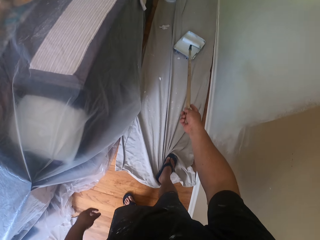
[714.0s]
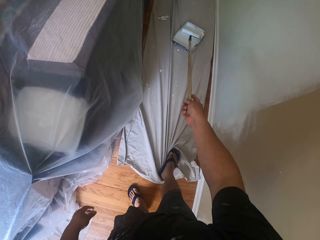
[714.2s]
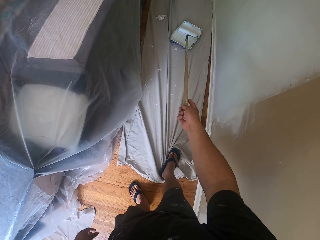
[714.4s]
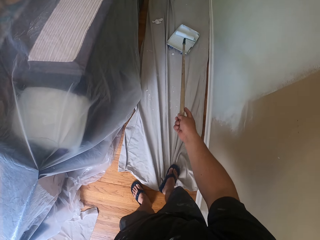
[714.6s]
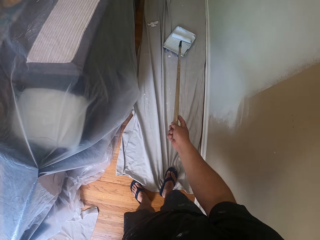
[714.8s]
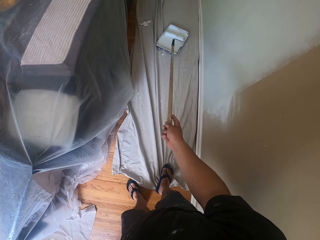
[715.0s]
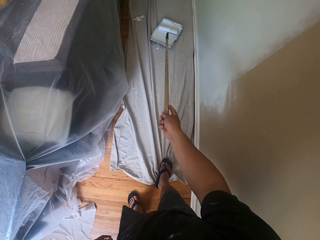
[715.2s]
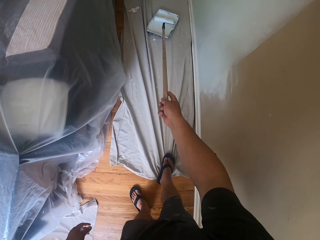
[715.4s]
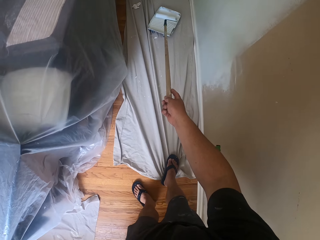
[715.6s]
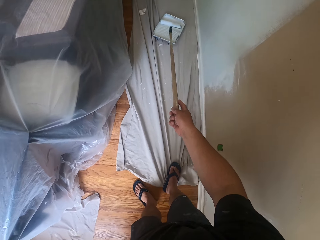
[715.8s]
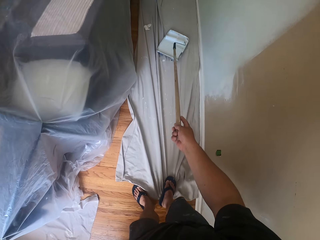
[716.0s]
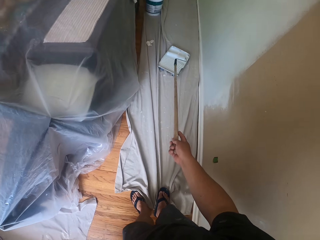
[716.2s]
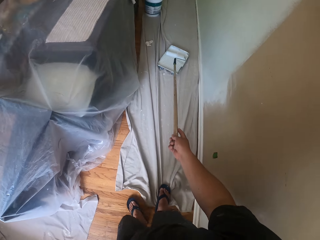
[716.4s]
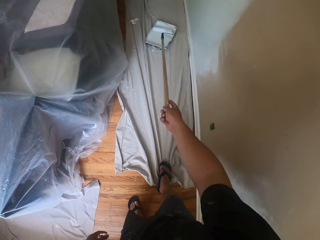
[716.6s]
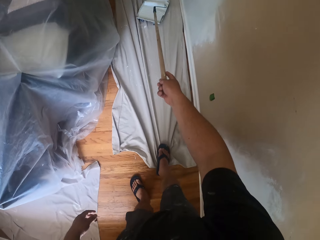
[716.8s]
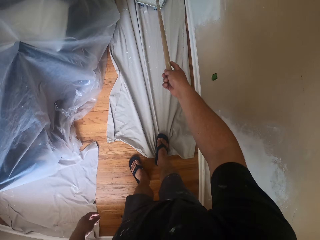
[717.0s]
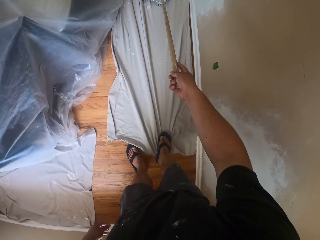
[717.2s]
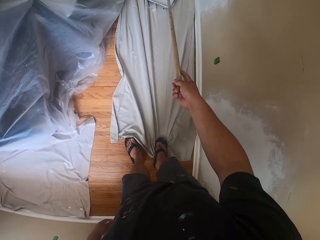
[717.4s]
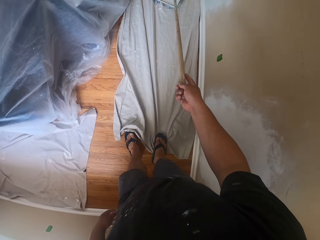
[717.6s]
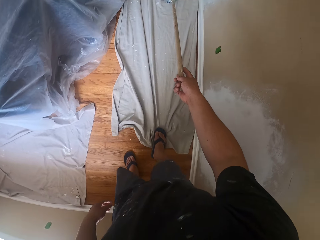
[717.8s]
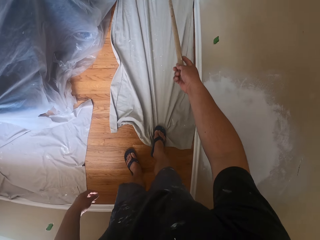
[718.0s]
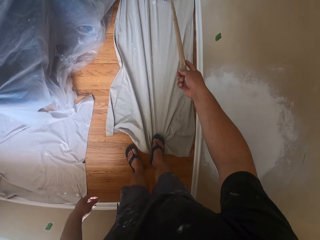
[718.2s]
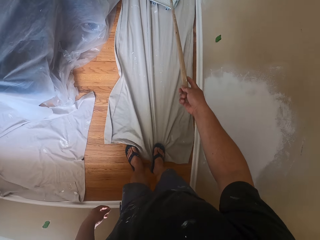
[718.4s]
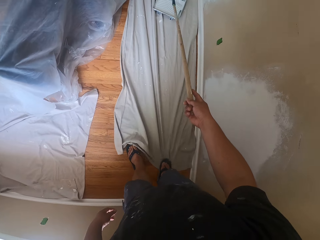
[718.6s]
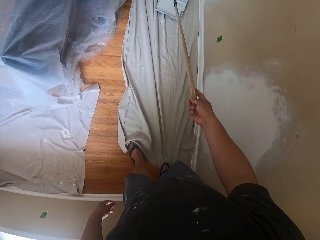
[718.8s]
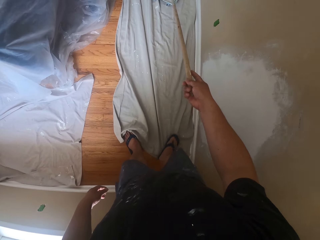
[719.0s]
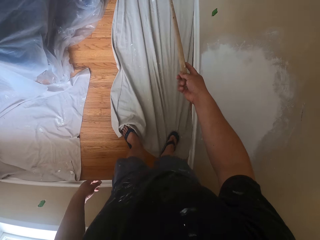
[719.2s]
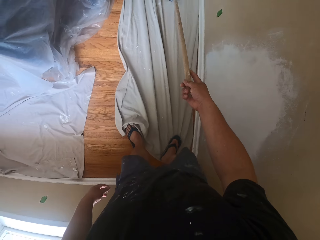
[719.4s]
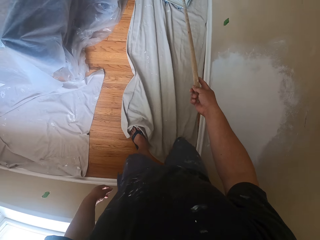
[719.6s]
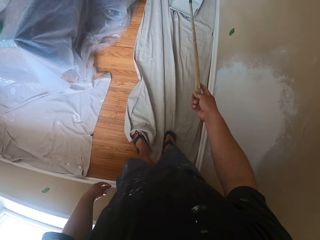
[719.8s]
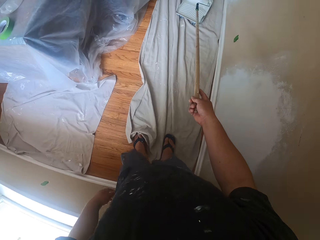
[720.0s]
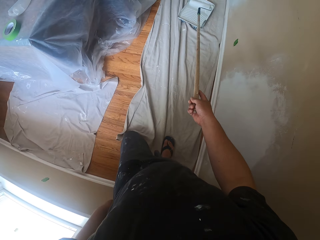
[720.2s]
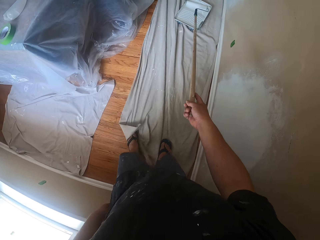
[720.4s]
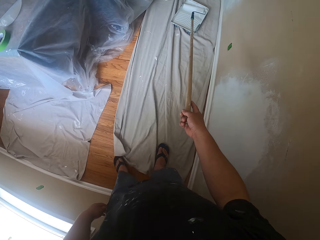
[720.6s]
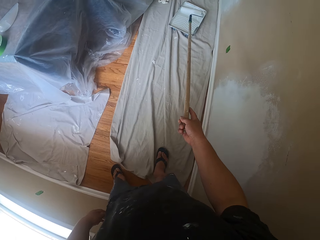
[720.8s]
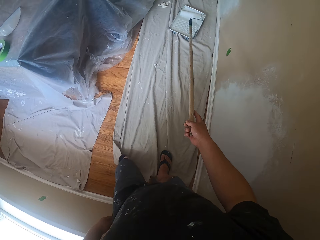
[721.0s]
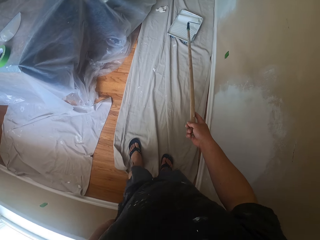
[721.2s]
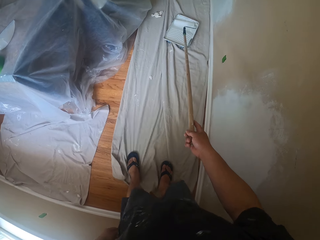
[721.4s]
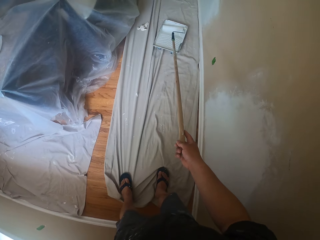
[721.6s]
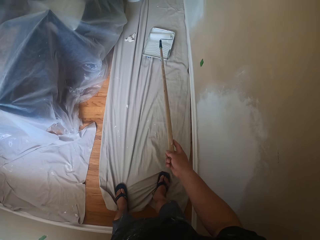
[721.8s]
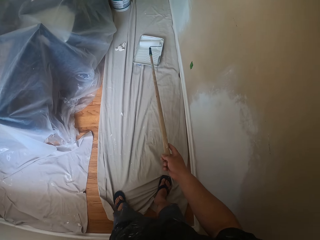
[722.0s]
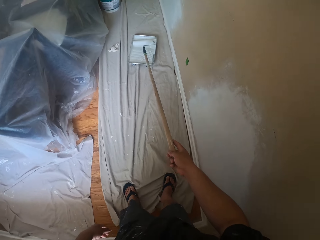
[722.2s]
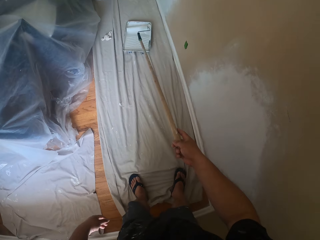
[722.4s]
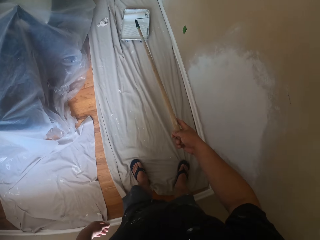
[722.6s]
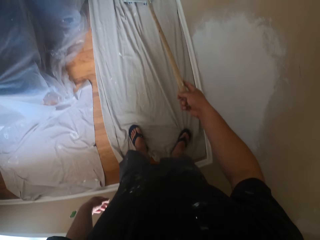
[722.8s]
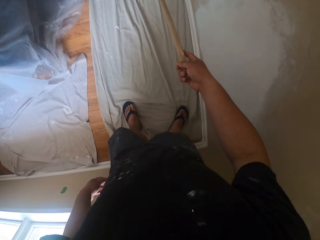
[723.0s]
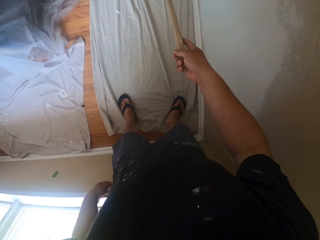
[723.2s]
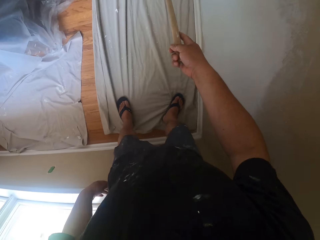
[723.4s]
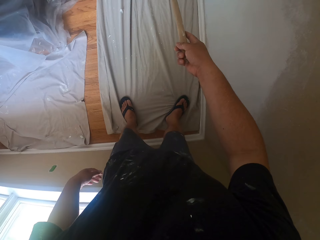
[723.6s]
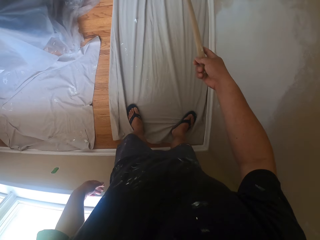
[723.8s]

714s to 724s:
The camera wearer adjusts a material on the floor with his legs. He pulls the cloth with the leg.

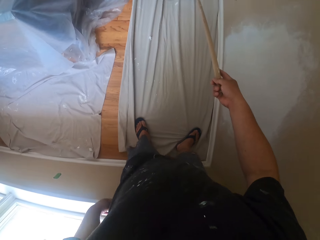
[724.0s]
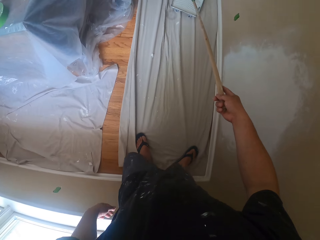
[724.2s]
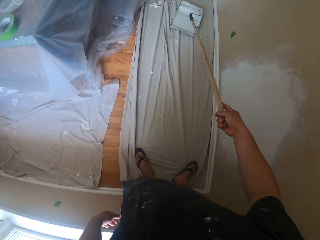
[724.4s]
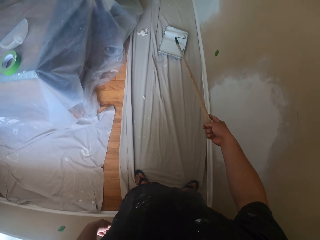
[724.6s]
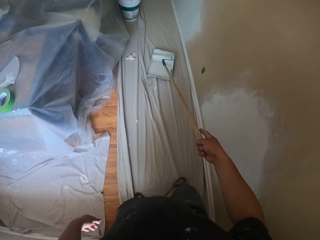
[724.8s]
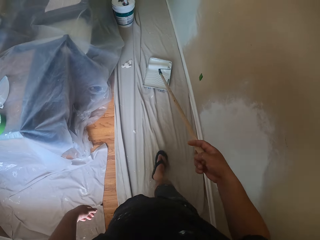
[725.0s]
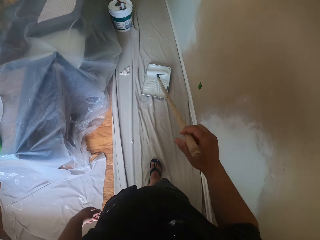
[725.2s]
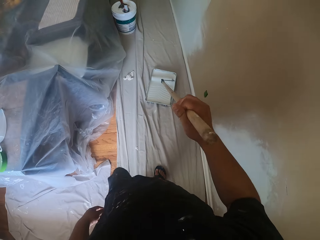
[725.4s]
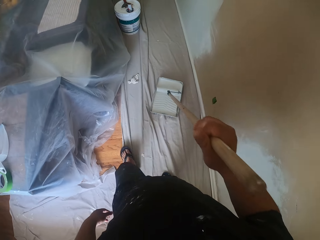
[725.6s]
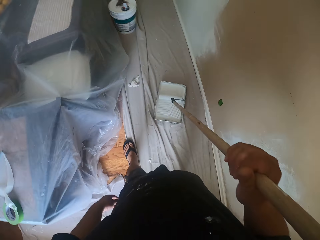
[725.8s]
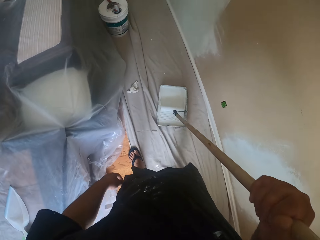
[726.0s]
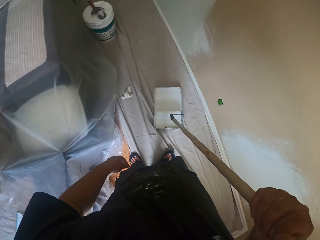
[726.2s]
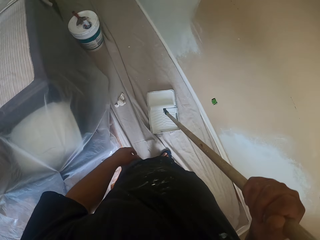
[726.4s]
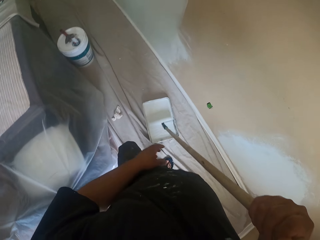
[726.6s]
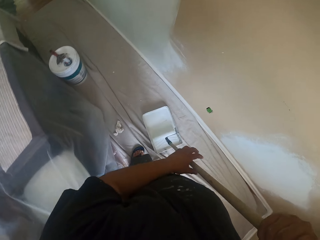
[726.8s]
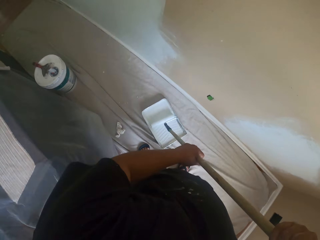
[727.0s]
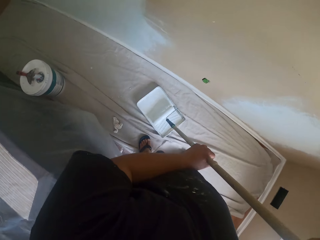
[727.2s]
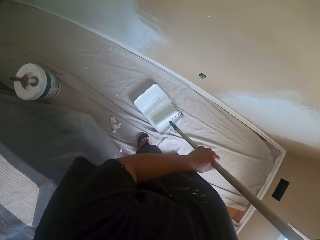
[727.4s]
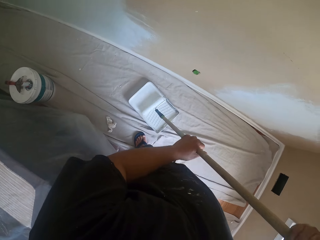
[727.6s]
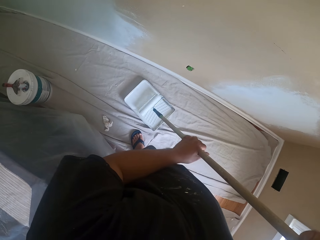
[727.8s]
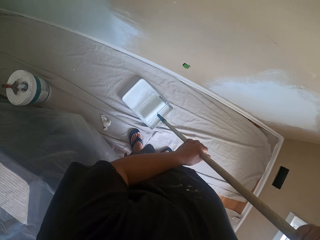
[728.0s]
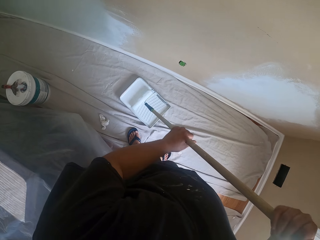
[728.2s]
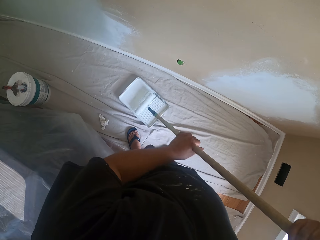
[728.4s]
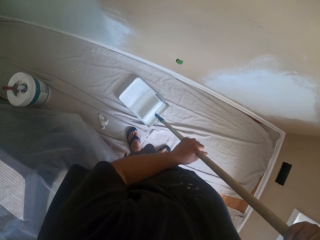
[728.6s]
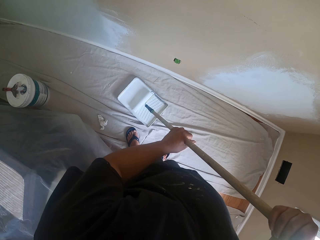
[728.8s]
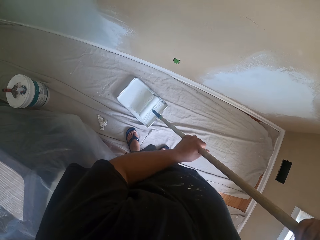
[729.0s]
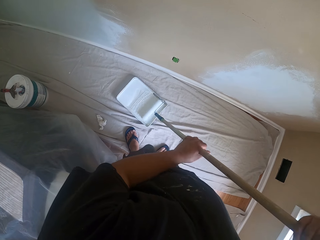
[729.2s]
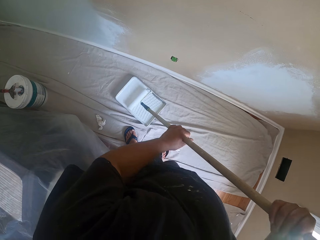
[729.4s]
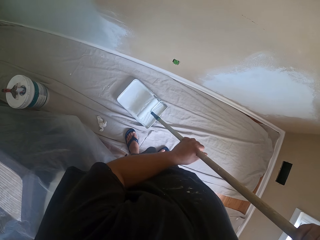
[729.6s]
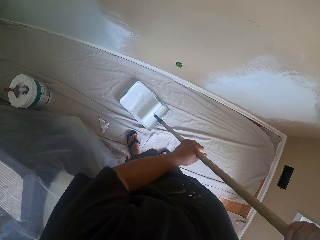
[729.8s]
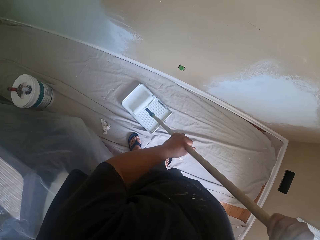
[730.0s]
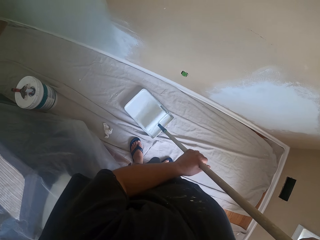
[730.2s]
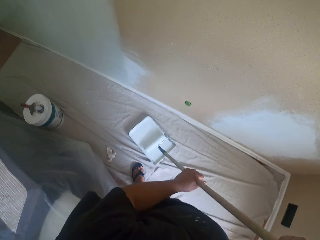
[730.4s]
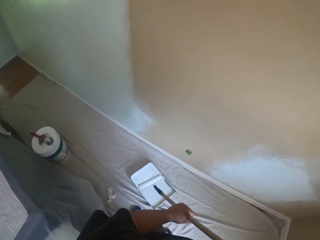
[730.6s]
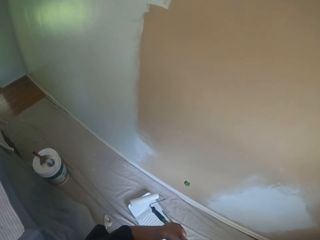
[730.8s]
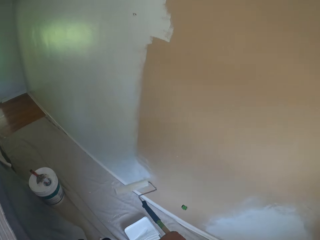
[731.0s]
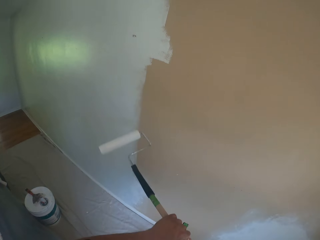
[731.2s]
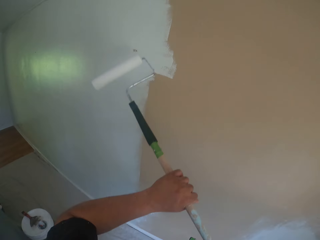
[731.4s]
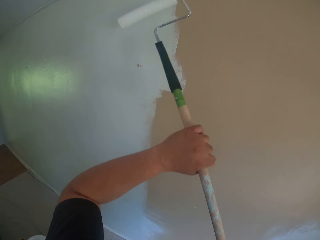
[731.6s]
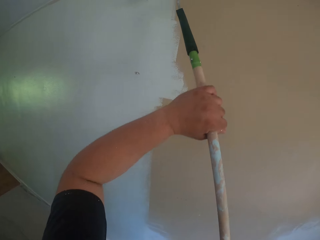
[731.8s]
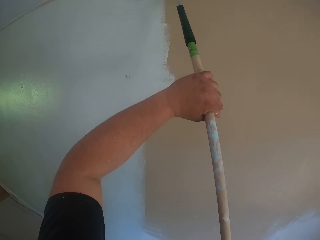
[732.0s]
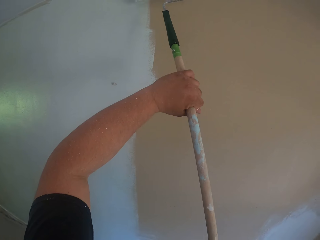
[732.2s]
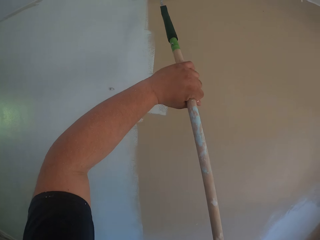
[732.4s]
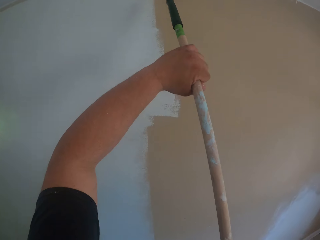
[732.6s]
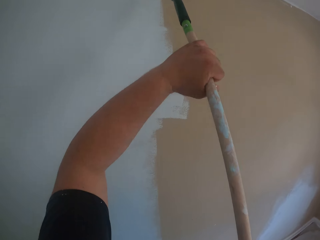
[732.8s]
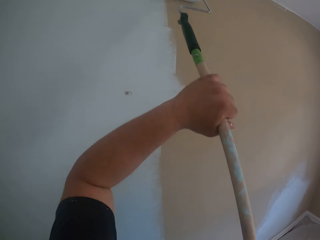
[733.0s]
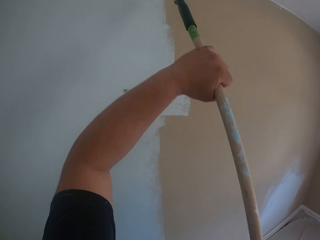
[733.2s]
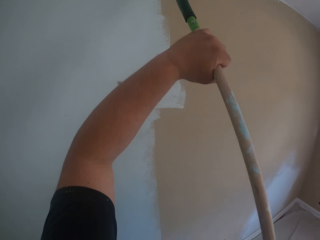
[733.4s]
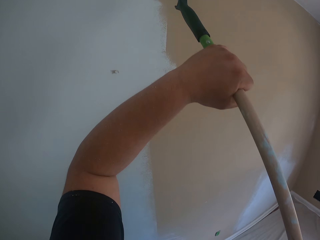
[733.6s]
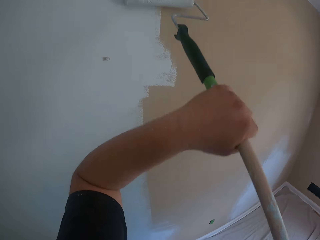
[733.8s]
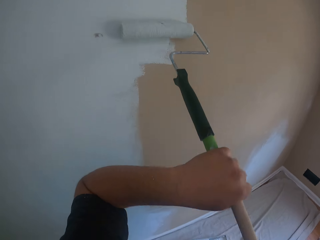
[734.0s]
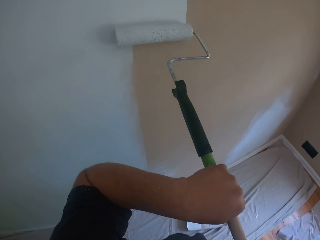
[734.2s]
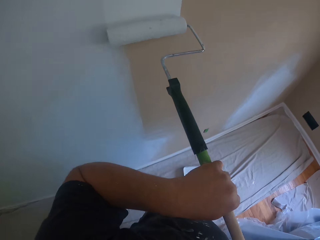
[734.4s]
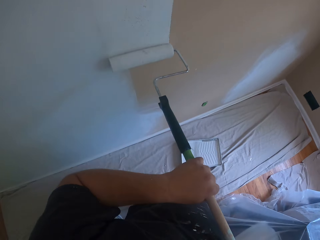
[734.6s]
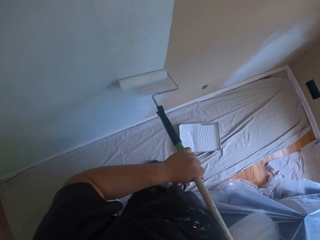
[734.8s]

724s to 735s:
The camera wearer rolls the roller brush inside the paint container on the floor. They dip the brush in paint. They paint the wall with the roller brush.
